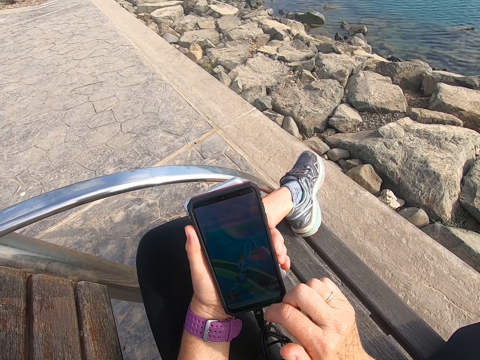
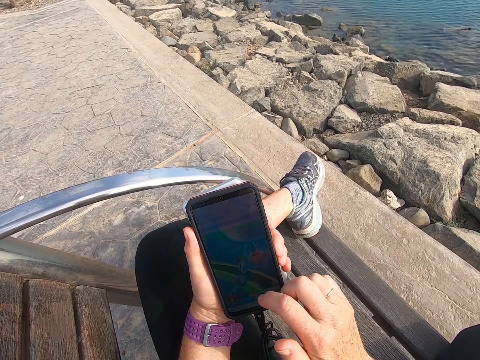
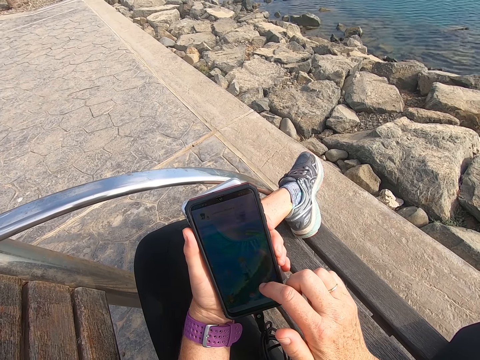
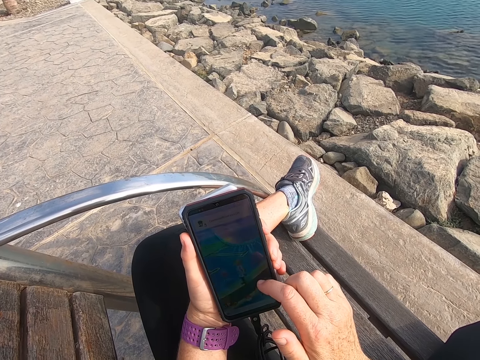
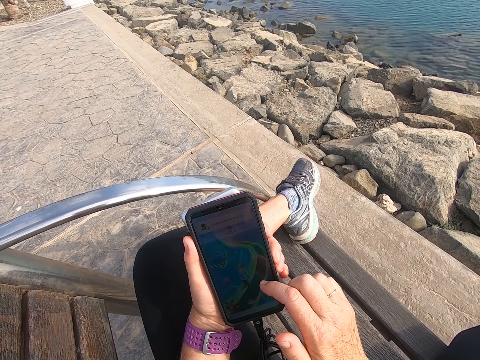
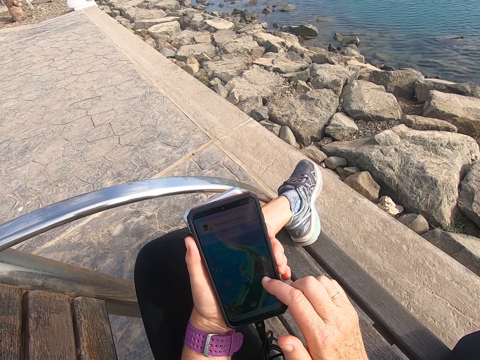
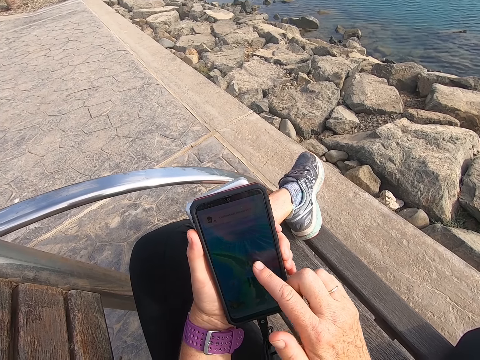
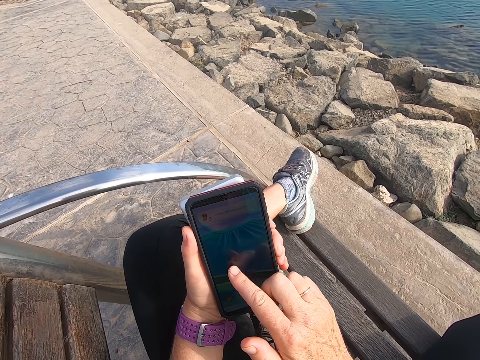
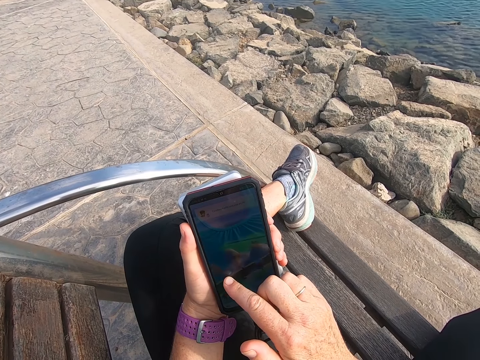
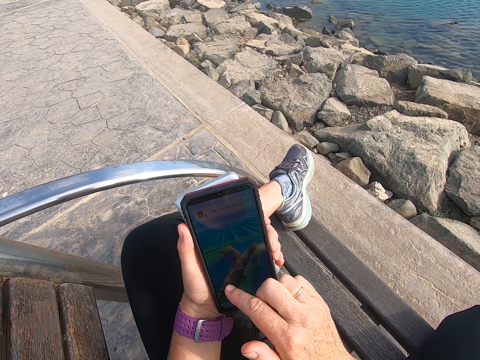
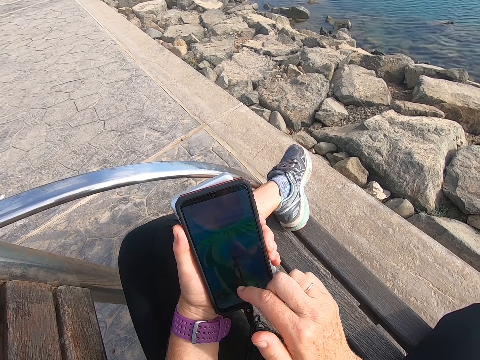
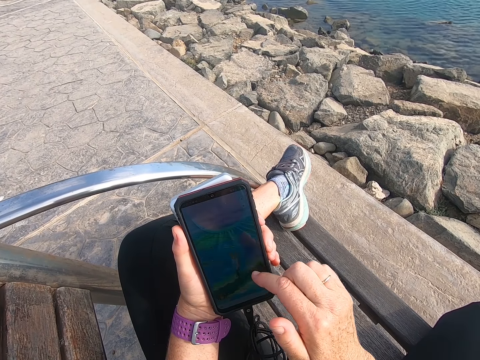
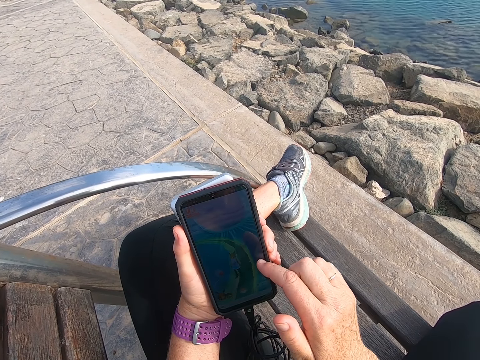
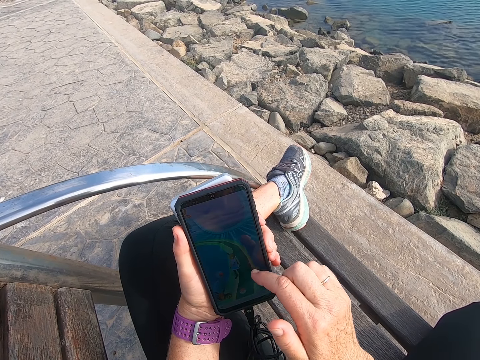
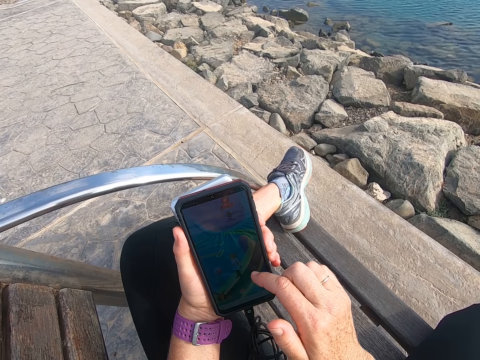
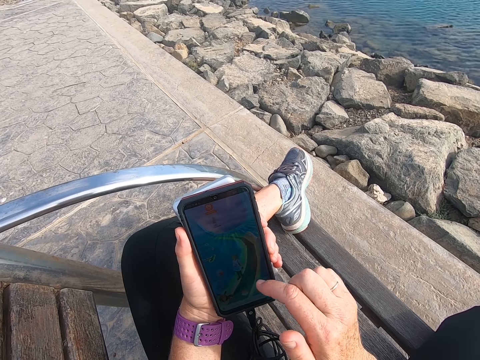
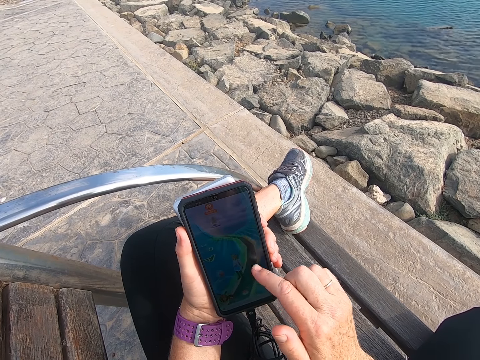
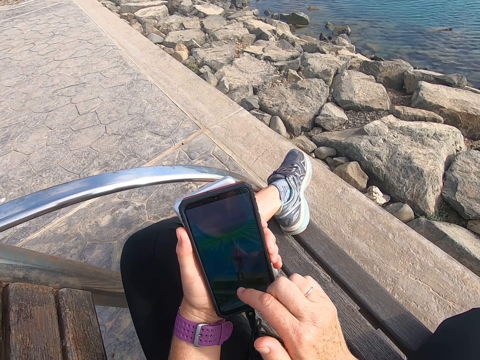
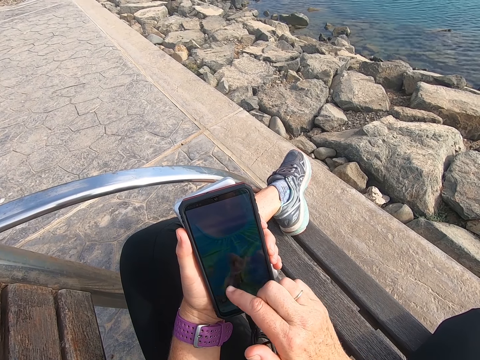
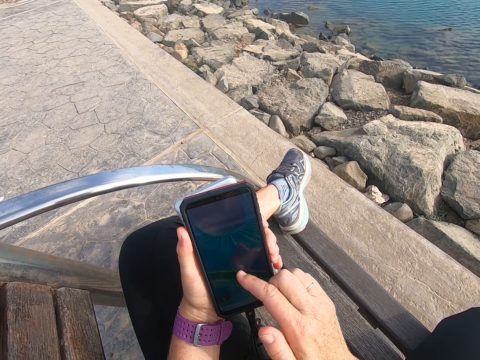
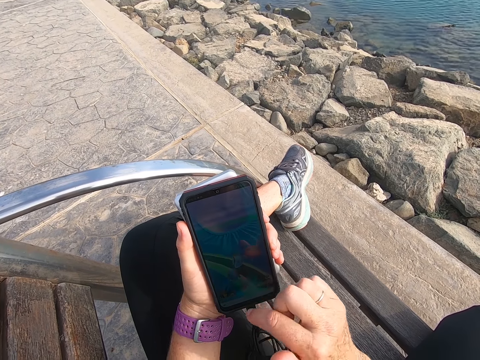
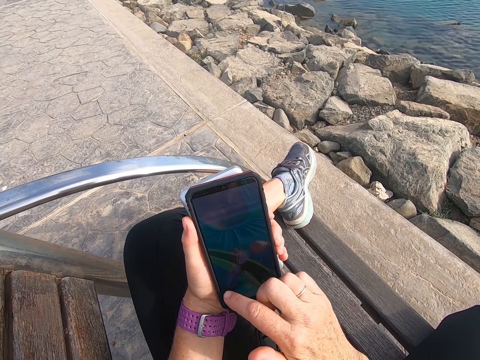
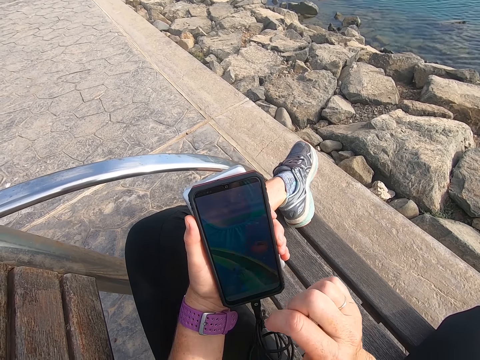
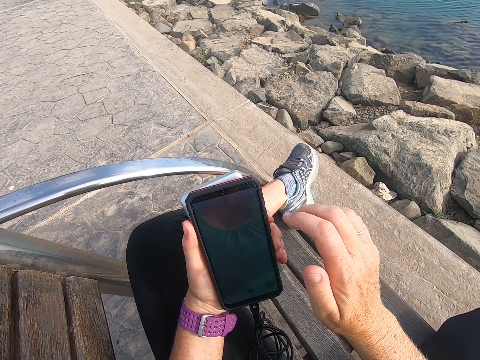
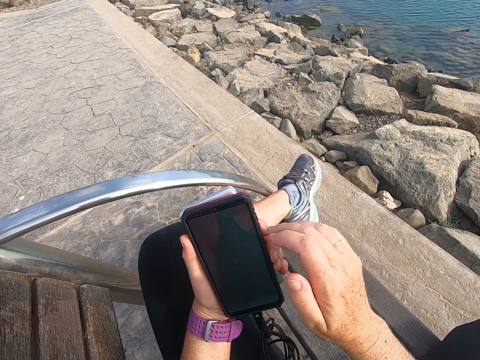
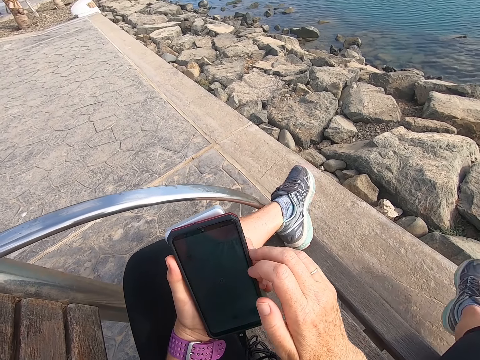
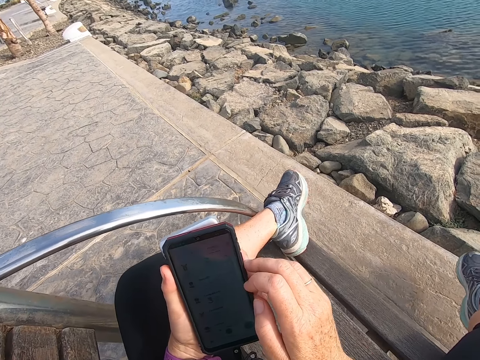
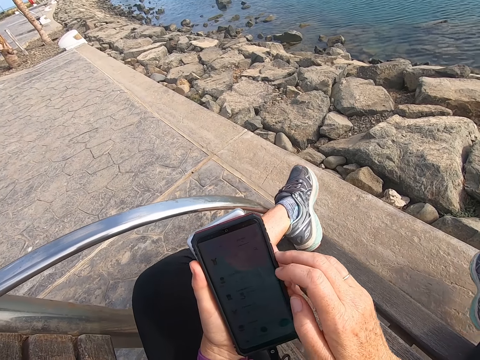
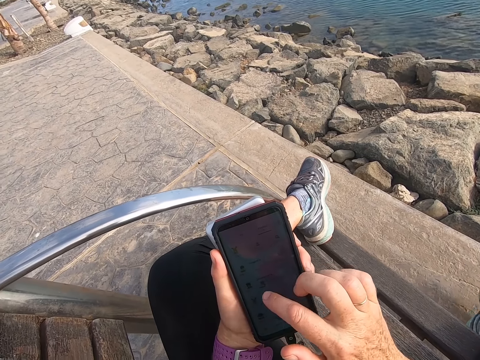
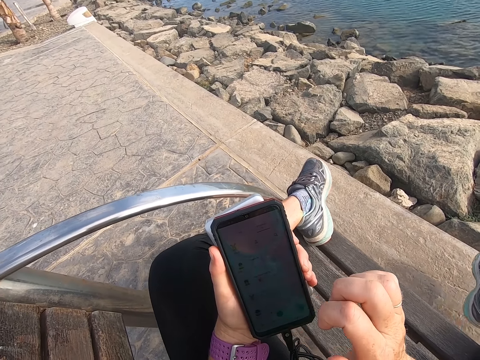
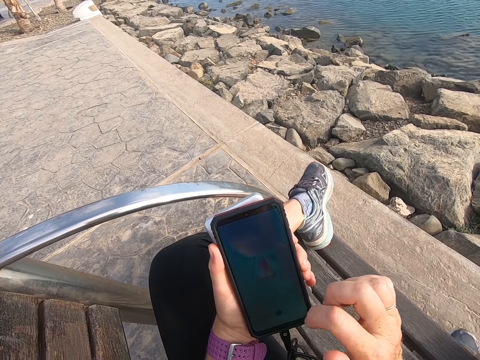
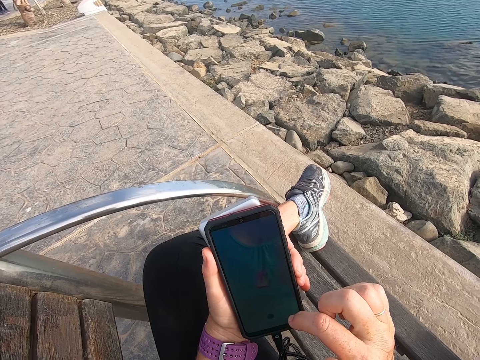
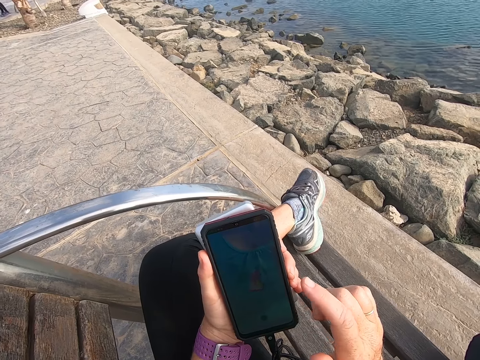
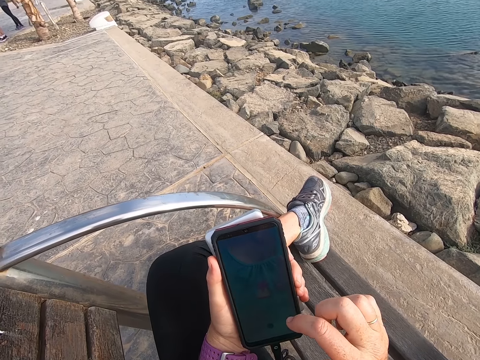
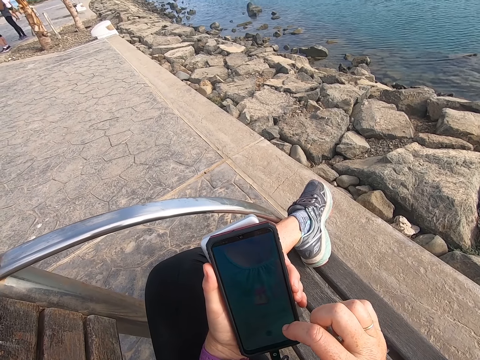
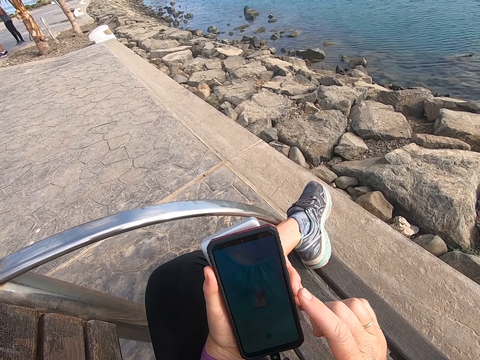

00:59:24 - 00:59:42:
The camera wearer stares at a phone. They play a game.

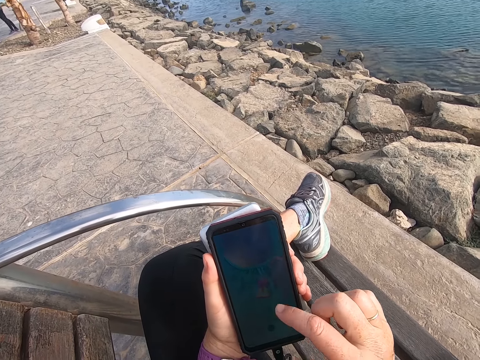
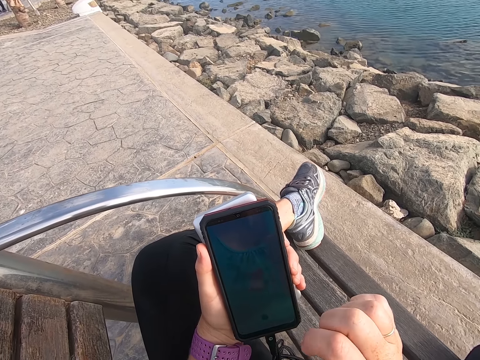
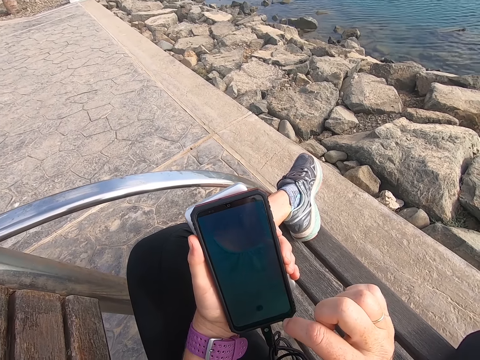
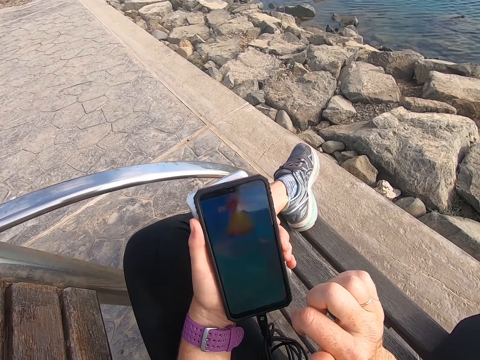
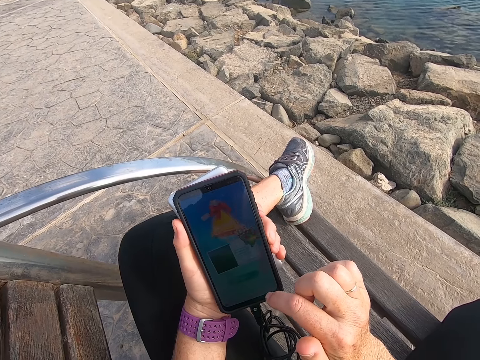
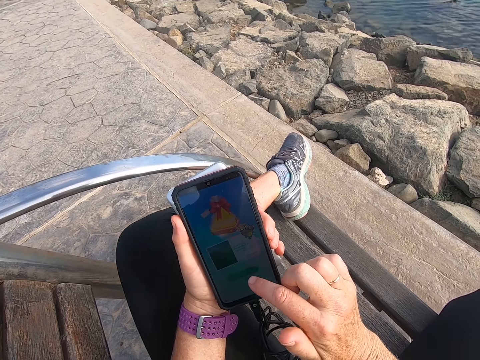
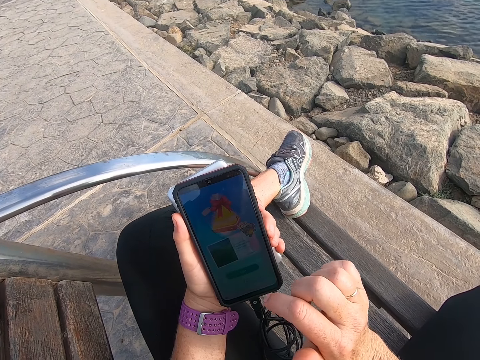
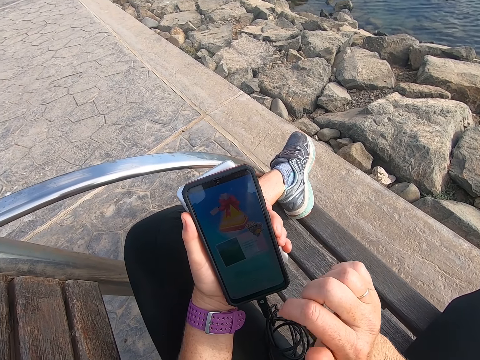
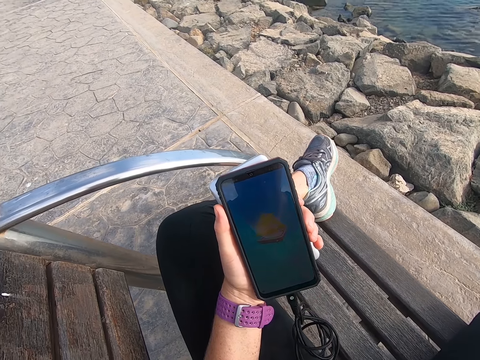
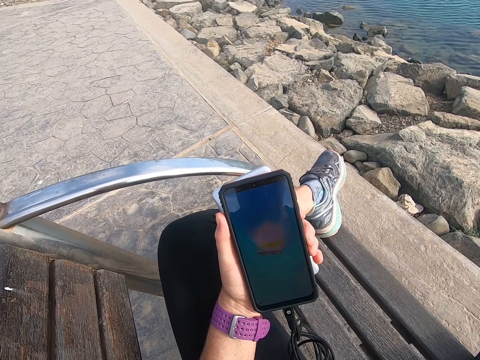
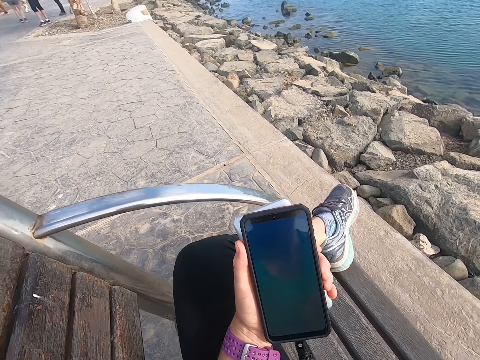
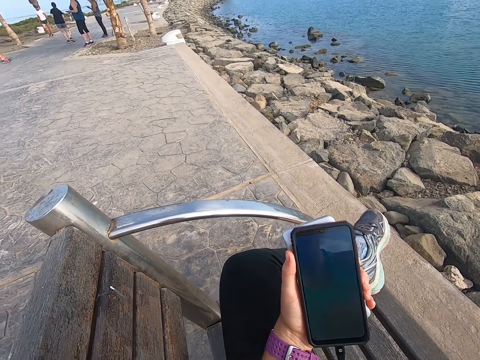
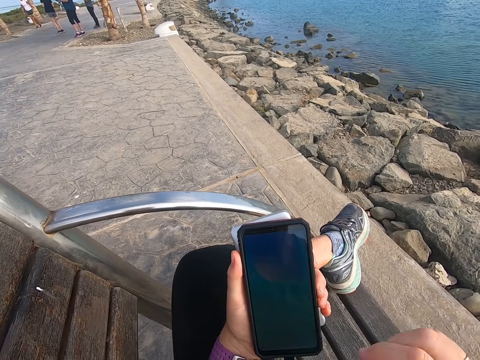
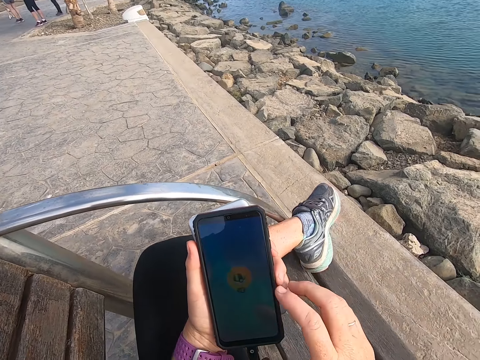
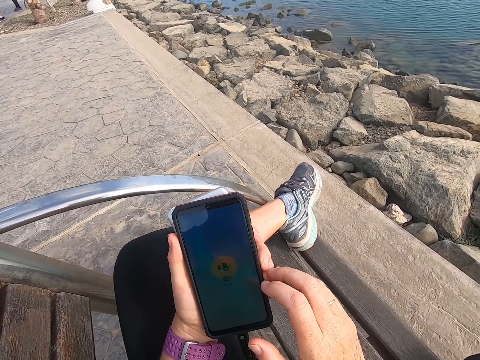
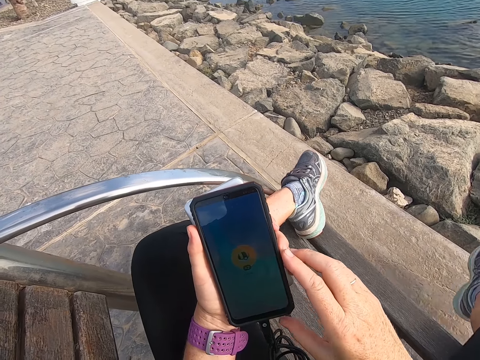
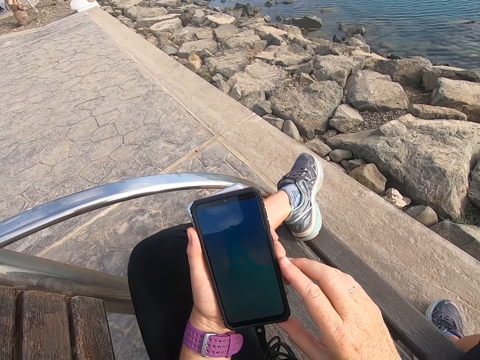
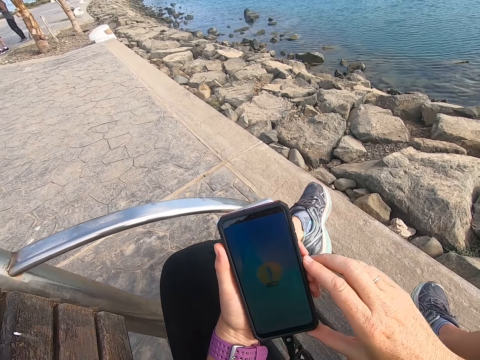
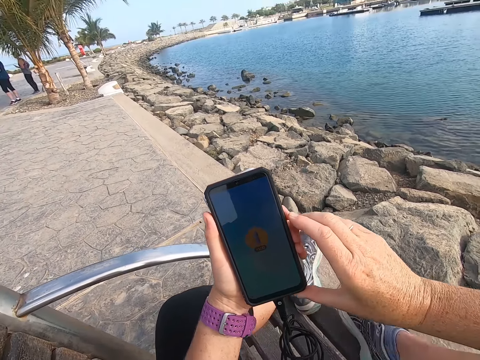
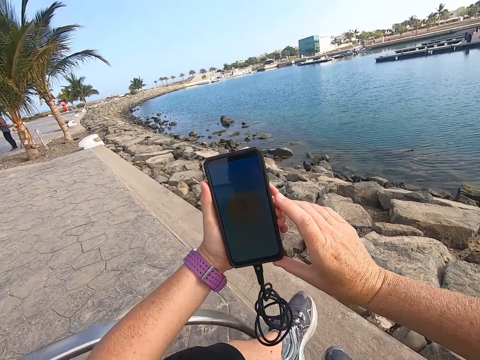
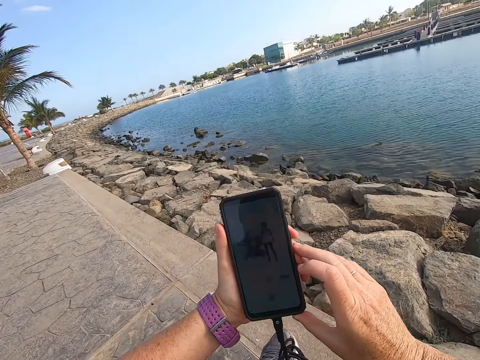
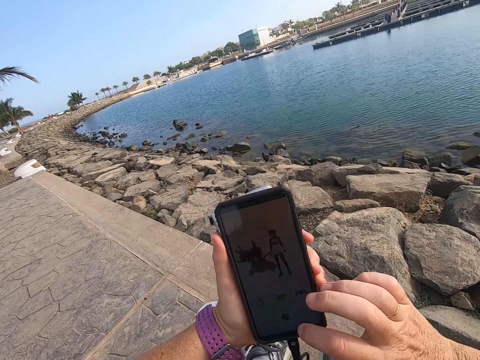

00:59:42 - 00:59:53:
The camera wearer stares at a phone.
